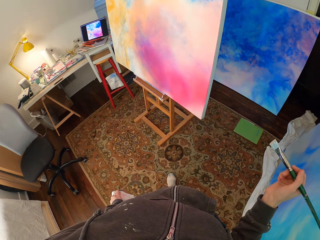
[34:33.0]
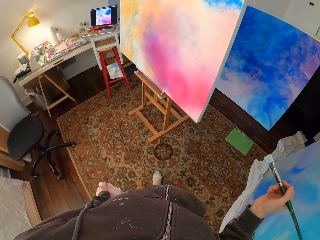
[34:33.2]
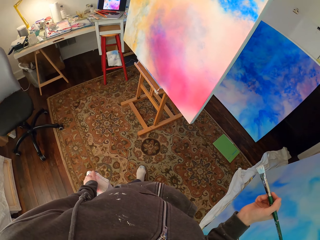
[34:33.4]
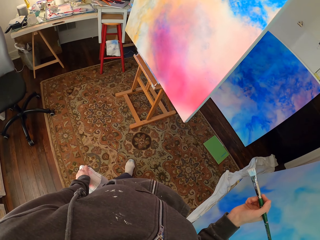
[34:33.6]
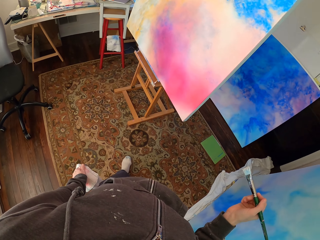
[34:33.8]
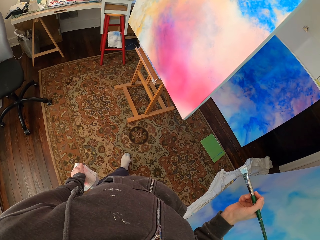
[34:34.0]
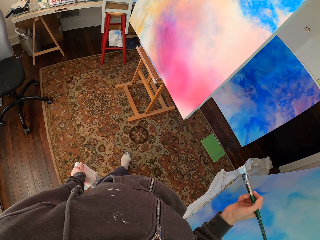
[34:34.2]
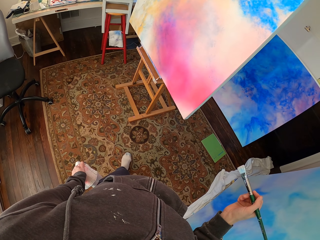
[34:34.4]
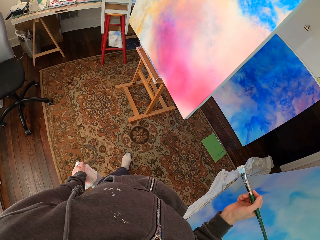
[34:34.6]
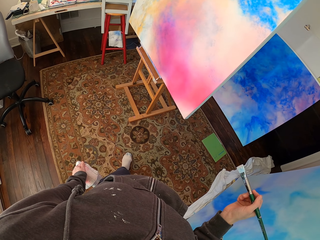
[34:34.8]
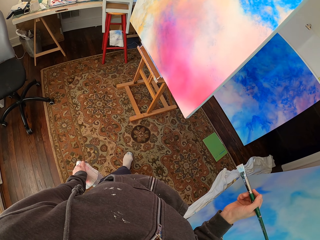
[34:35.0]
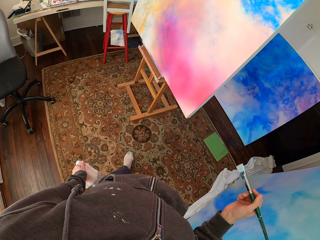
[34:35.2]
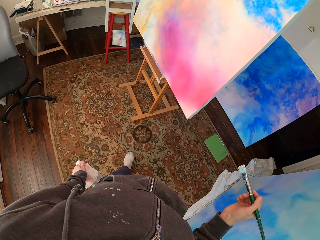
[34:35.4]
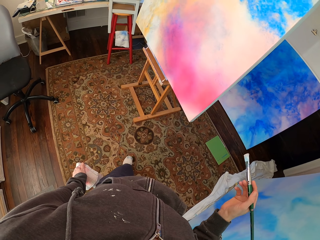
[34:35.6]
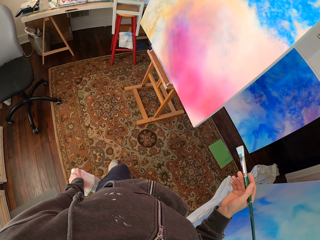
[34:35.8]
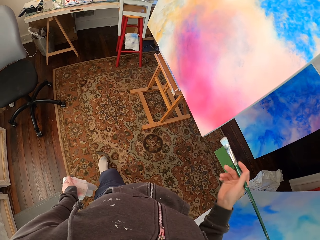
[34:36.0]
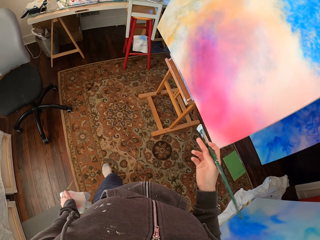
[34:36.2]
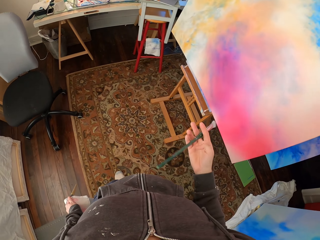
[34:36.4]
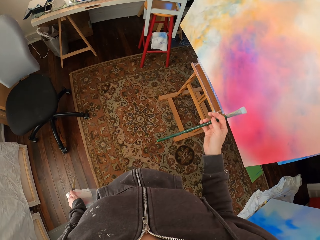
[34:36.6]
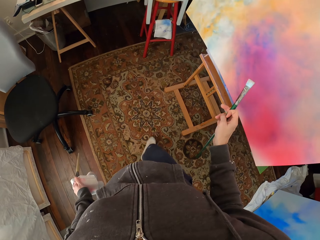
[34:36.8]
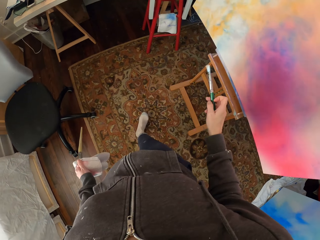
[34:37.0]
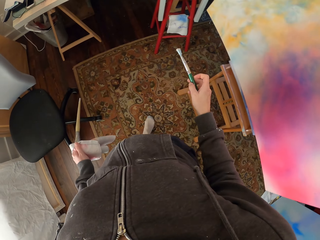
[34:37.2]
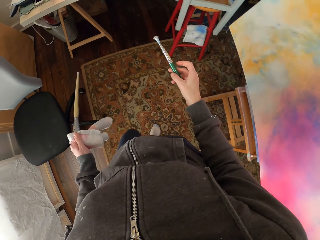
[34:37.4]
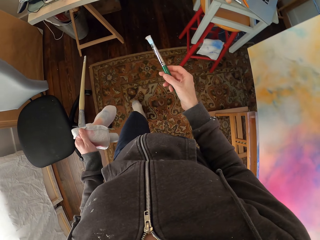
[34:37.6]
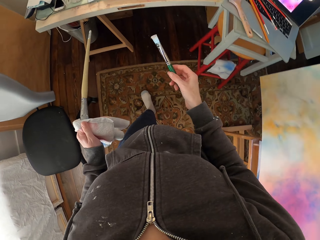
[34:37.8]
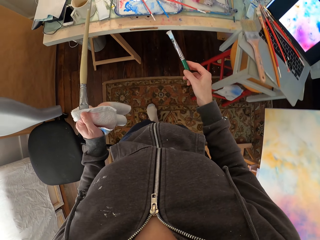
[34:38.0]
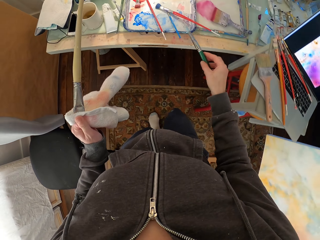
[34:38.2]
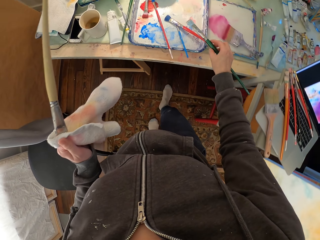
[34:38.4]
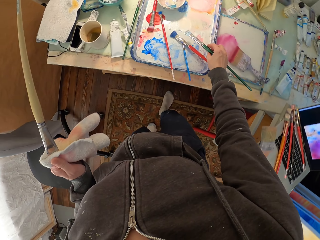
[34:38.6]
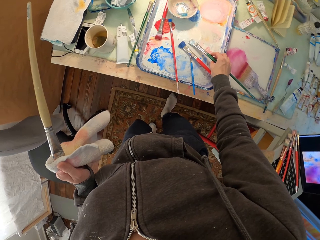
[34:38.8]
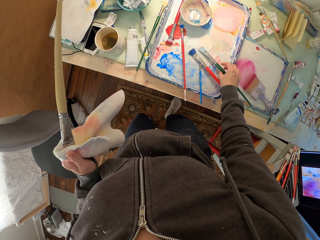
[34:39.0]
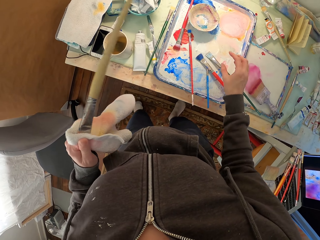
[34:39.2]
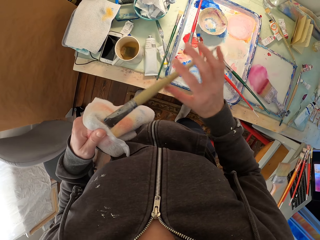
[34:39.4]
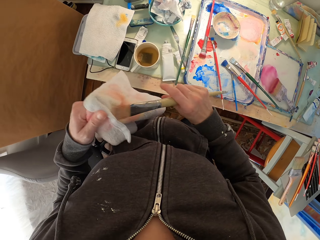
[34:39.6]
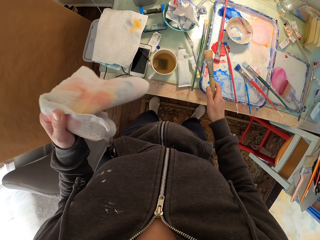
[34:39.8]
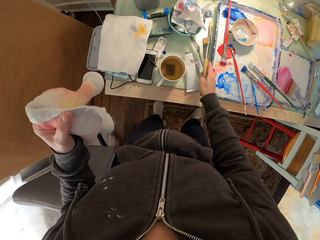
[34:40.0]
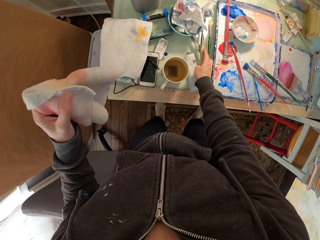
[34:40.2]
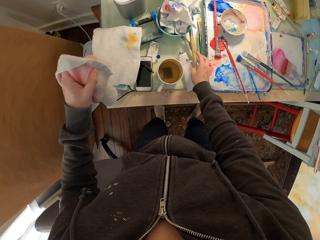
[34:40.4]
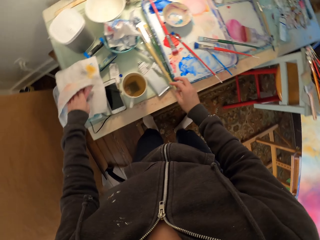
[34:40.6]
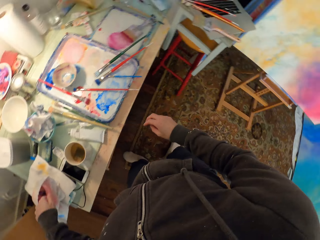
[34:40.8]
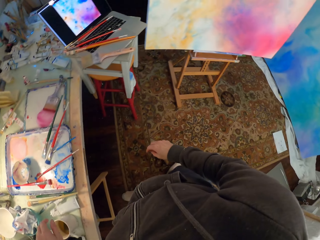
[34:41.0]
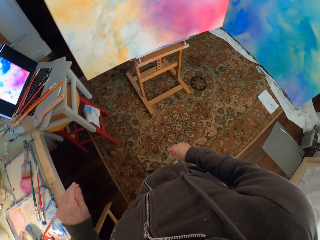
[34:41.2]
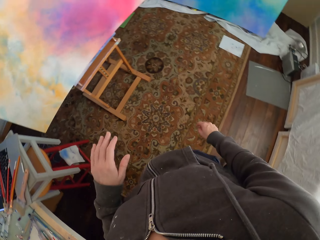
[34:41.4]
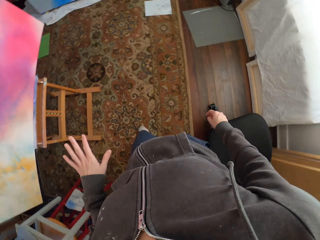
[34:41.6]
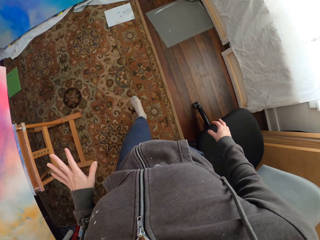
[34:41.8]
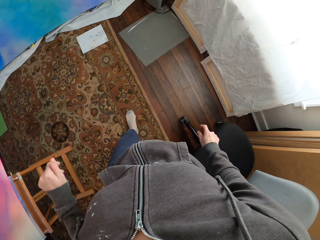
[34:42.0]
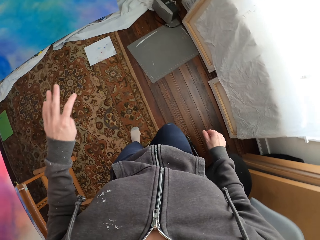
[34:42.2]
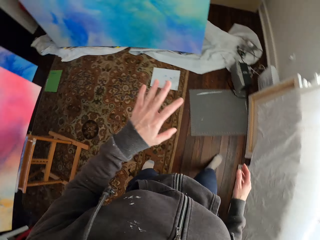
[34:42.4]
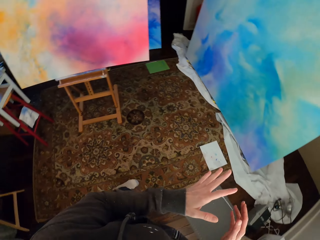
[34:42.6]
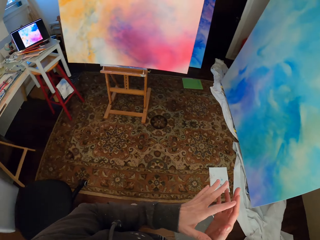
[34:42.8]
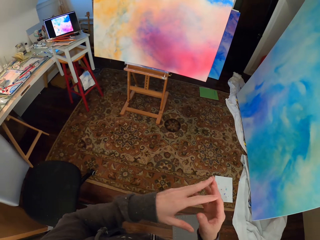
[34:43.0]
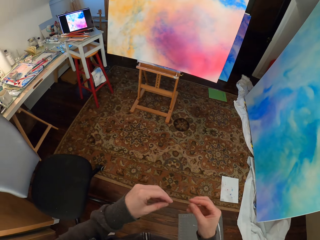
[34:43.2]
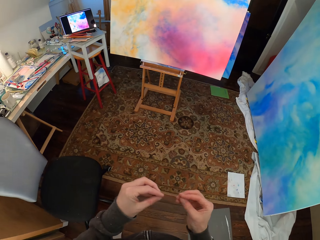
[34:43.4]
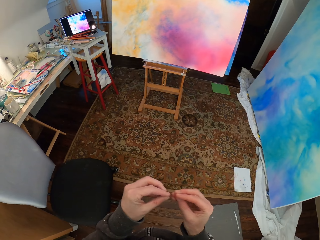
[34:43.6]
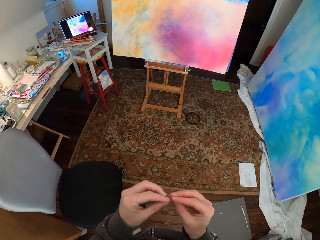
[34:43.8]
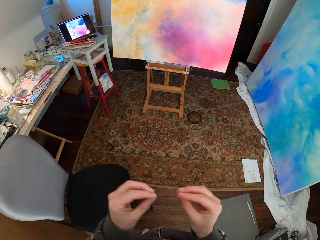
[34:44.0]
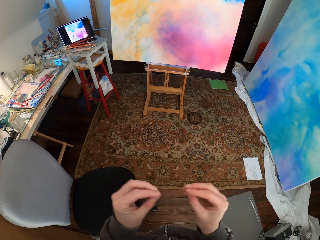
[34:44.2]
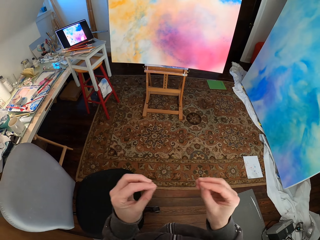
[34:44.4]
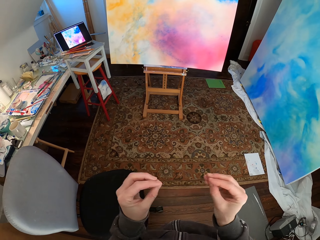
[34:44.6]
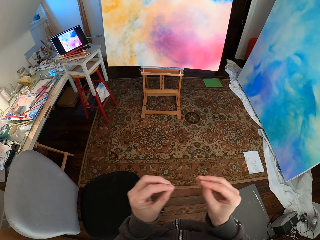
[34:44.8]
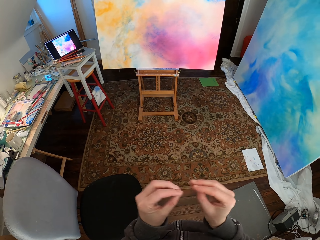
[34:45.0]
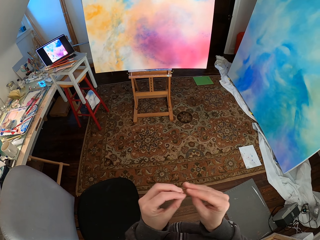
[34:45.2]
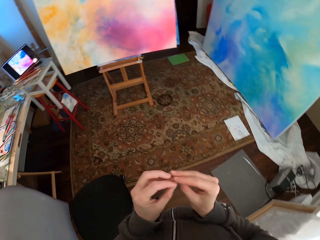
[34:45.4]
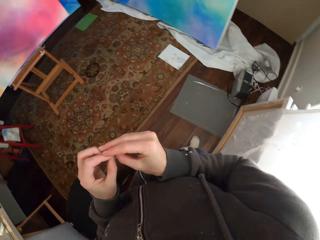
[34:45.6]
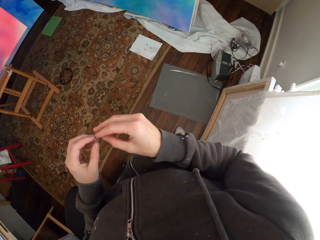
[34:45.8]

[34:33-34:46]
The camera wearer looks at the canvas. They walk in the house towards the table. They put the brush on the tray. They take the brush from the left hand. They put the brush on the table. They put the towel on the table. They turn around in the room. They move in the room. They tap the hands together. They look around. They look at the canvas.

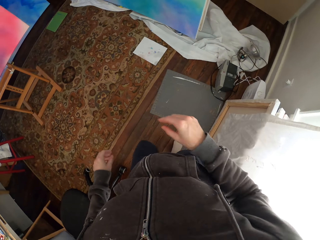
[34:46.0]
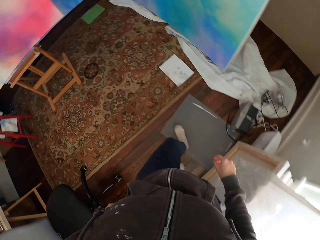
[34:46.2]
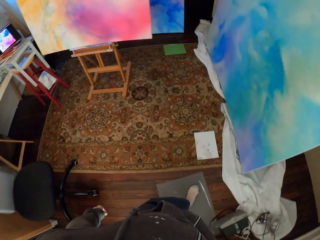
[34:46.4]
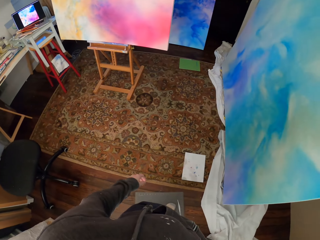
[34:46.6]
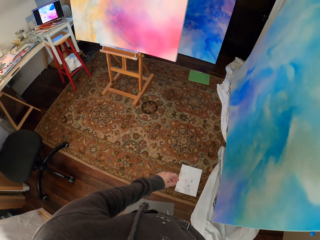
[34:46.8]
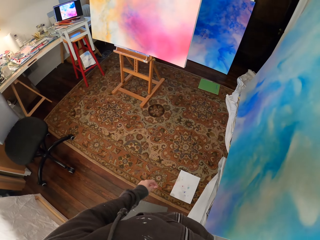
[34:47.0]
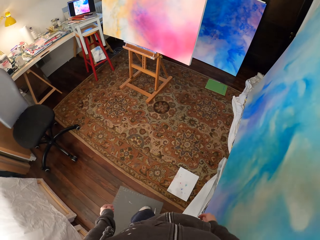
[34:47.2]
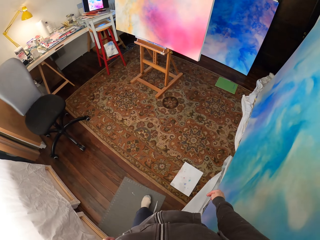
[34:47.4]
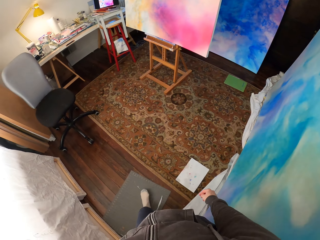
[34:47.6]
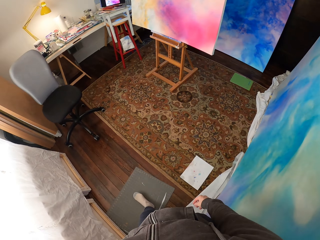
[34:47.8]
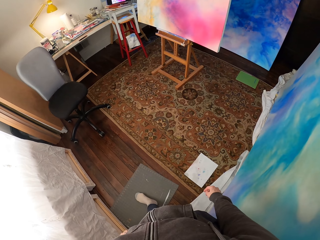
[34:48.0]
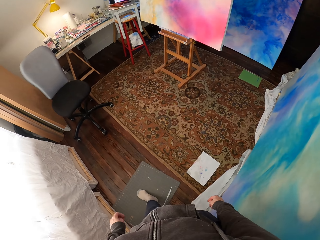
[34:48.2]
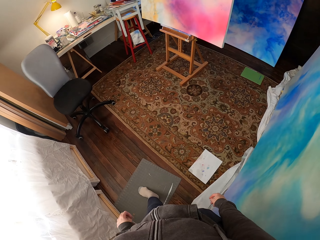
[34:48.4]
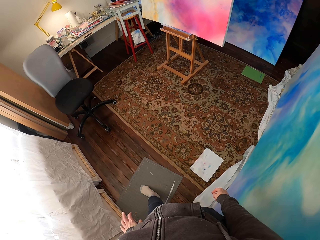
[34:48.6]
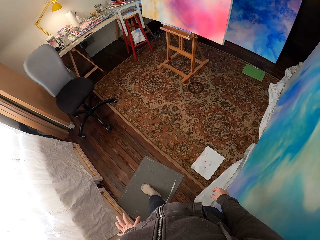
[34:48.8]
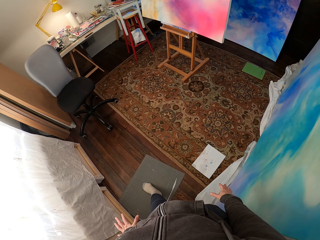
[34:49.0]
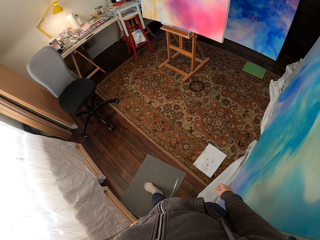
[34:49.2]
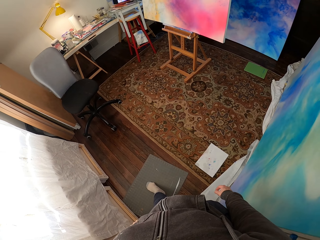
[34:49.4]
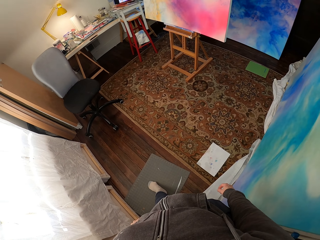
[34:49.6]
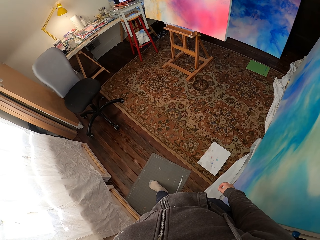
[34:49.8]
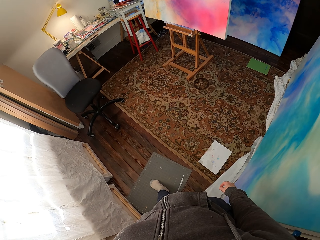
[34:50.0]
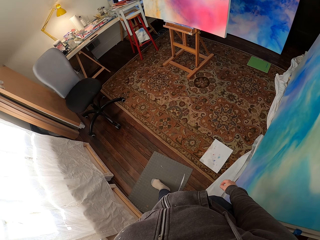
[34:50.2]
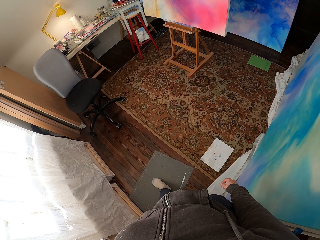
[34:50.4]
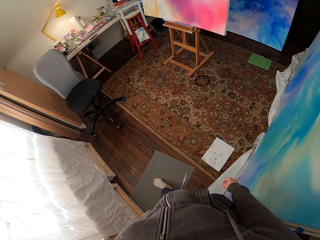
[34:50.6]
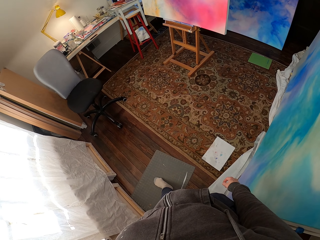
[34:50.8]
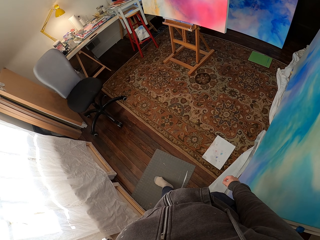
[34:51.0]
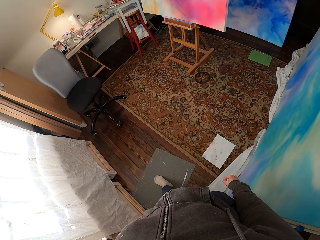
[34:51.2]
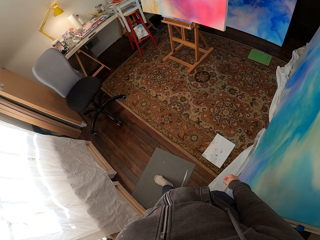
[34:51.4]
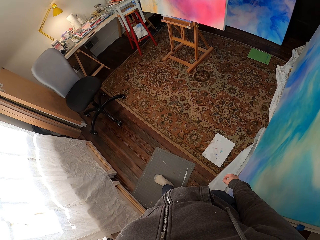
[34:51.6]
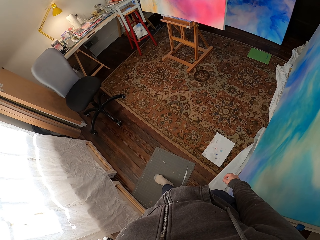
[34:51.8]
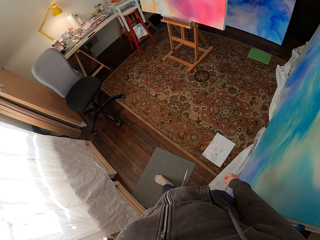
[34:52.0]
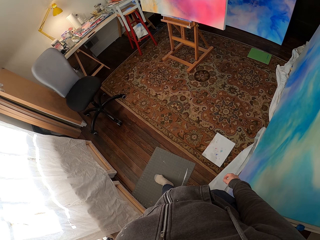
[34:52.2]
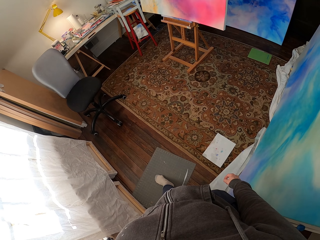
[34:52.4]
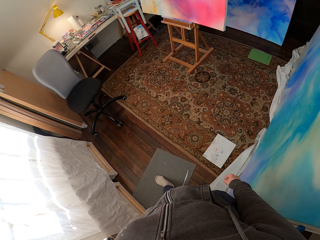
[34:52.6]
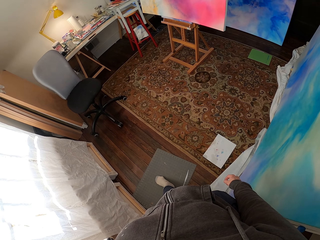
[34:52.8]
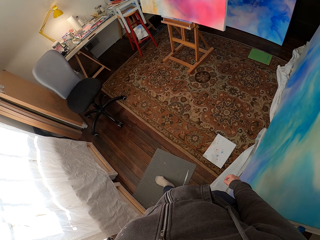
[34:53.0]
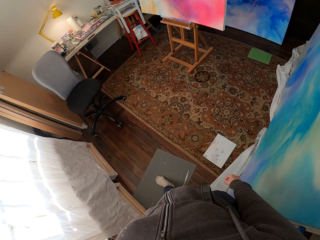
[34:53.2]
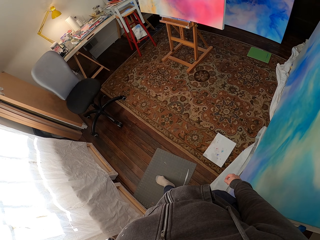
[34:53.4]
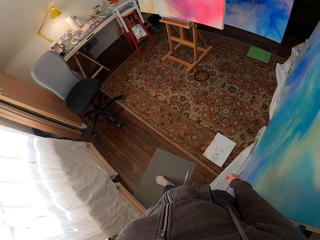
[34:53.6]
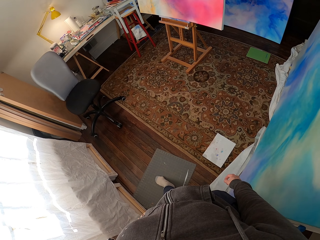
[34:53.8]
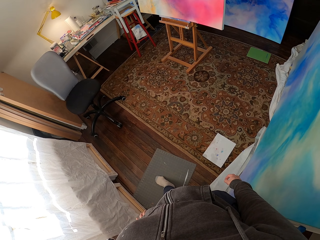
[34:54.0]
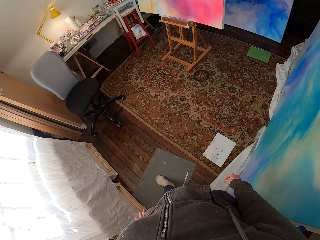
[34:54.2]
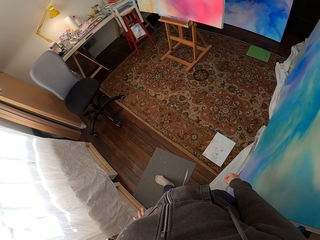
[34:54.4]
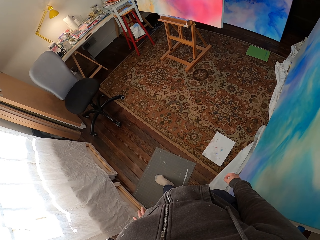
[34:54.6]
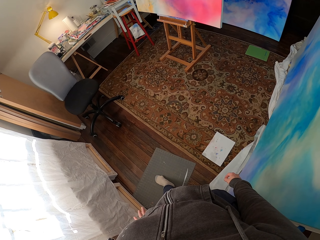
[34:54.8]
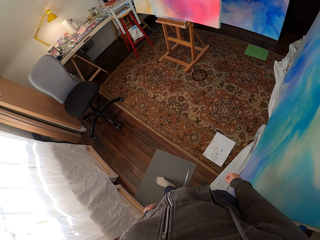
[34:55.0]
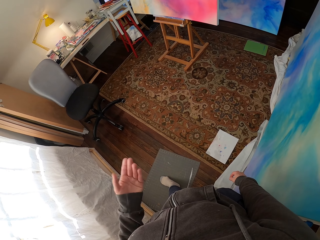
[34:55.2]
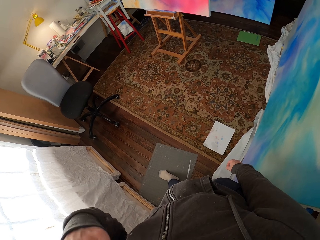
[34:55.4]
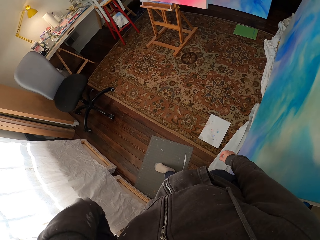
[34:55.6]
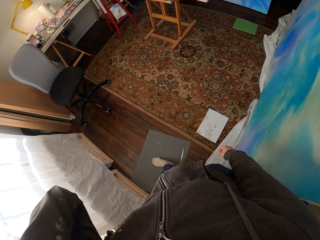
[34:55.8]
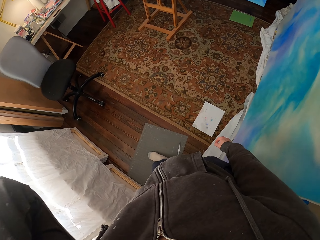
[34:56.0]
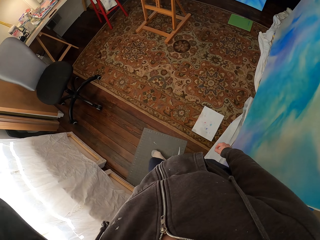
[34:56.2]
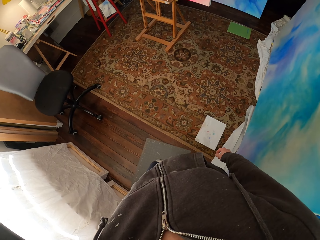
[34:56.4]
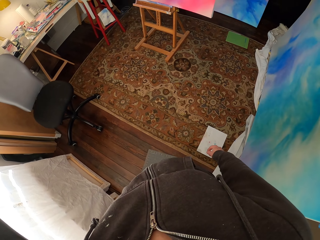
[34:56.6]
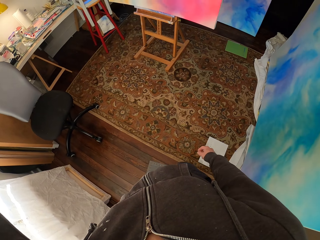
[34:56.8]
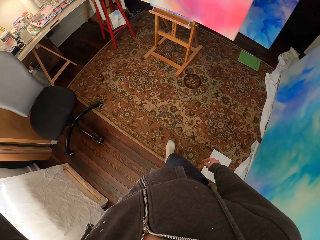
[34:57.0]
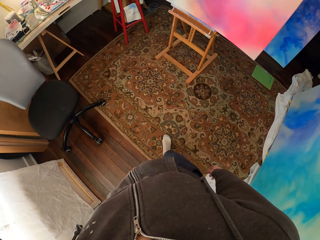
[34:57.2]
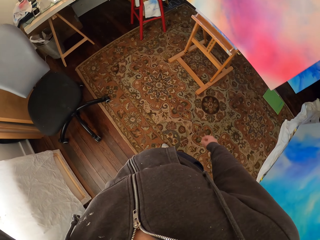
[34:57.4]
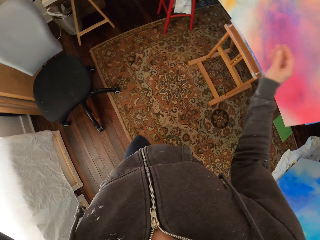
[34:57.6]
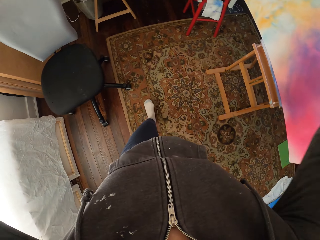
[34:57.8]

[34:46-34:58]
The camera wearer moves a step. She looks at the laptop. She touches her shoulder. She walks in the room.
